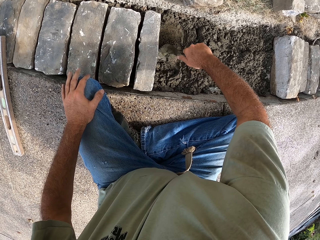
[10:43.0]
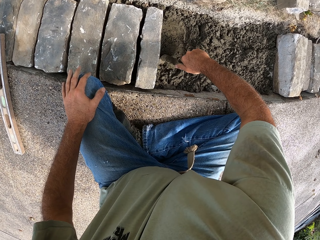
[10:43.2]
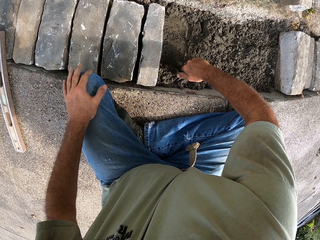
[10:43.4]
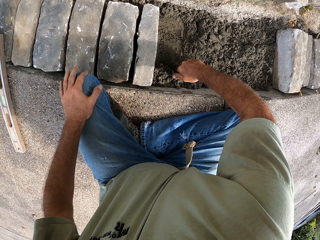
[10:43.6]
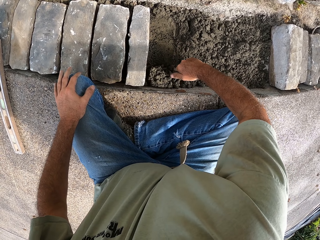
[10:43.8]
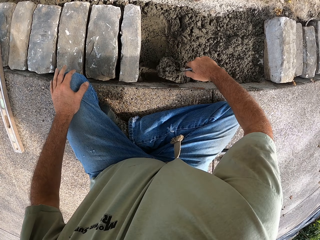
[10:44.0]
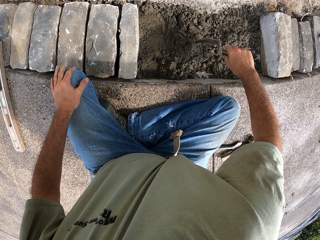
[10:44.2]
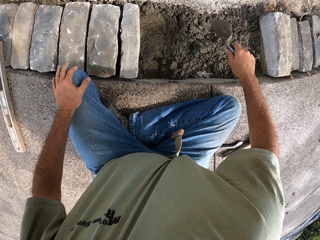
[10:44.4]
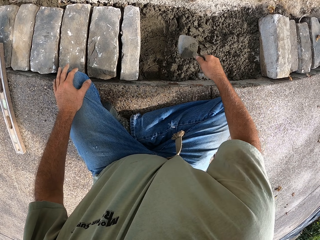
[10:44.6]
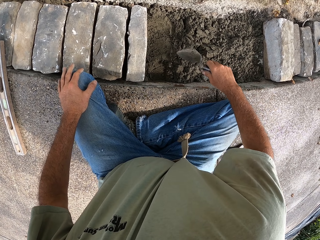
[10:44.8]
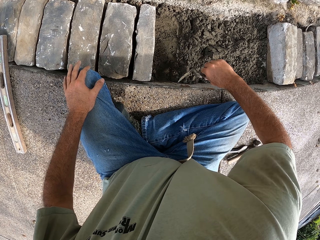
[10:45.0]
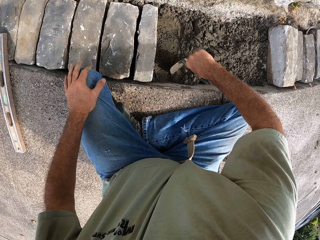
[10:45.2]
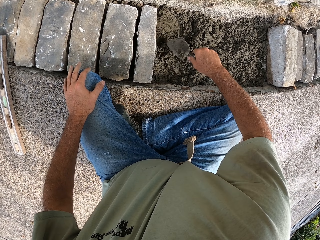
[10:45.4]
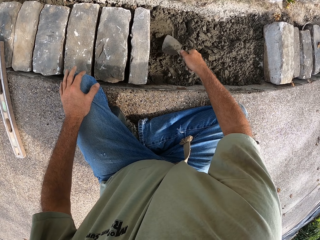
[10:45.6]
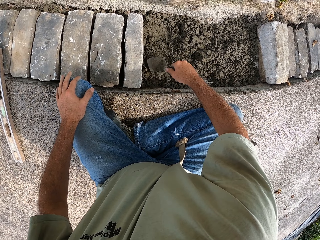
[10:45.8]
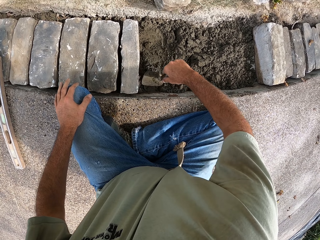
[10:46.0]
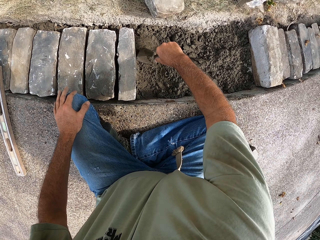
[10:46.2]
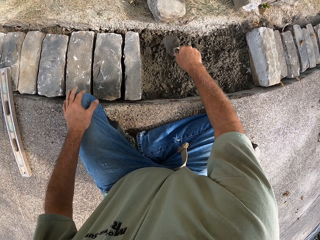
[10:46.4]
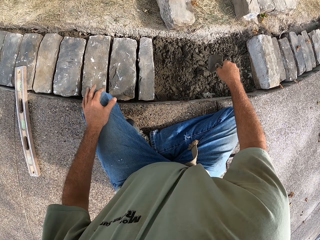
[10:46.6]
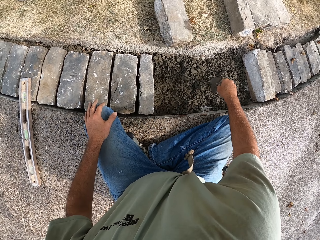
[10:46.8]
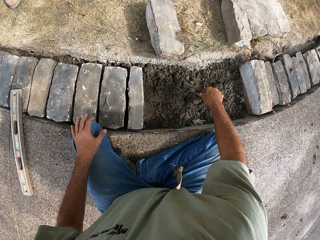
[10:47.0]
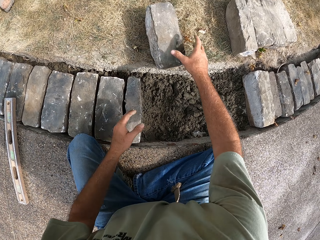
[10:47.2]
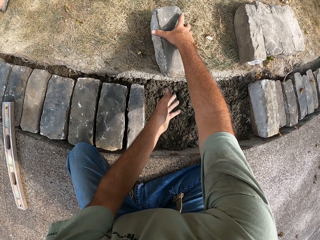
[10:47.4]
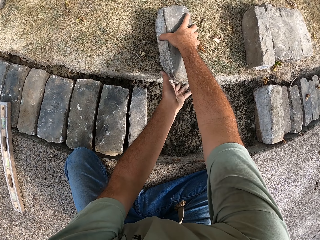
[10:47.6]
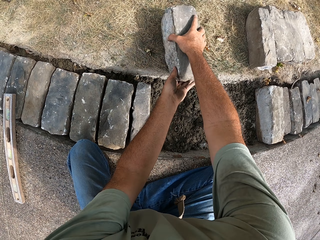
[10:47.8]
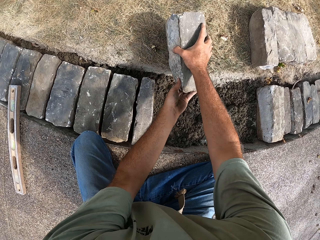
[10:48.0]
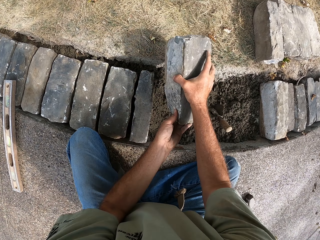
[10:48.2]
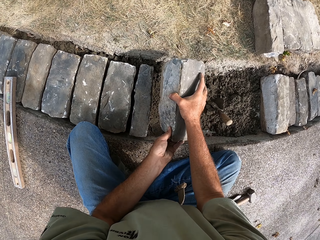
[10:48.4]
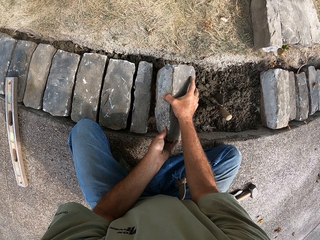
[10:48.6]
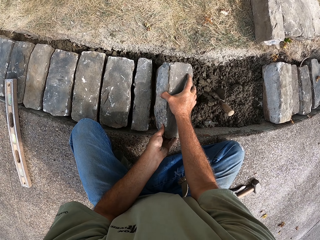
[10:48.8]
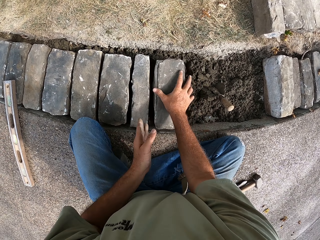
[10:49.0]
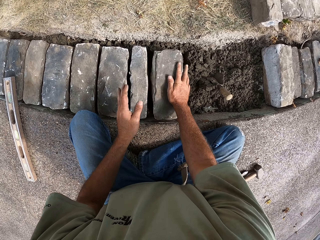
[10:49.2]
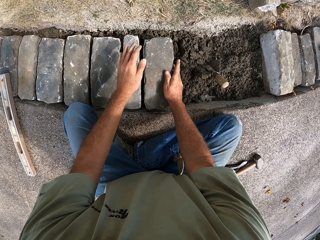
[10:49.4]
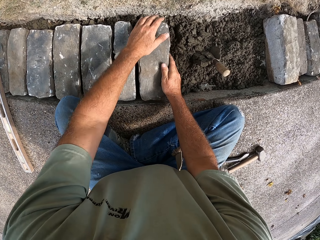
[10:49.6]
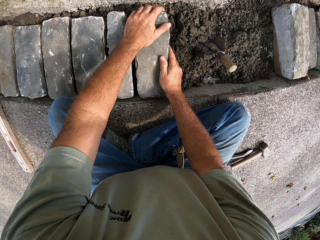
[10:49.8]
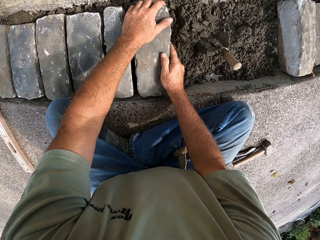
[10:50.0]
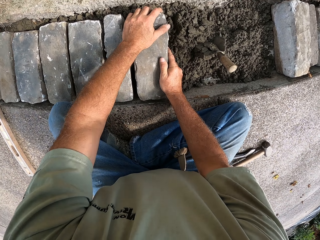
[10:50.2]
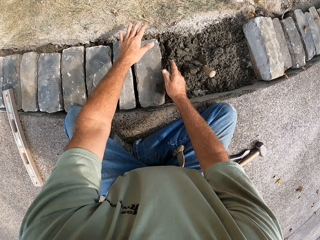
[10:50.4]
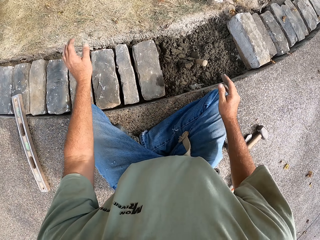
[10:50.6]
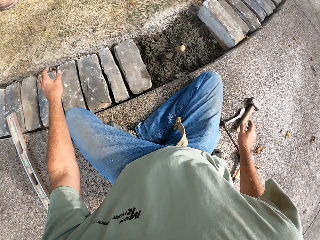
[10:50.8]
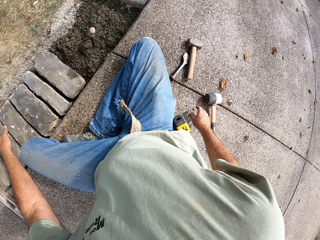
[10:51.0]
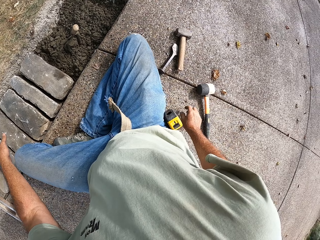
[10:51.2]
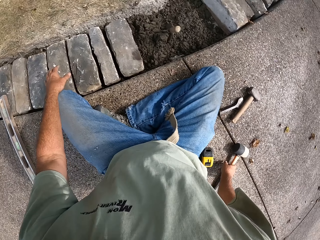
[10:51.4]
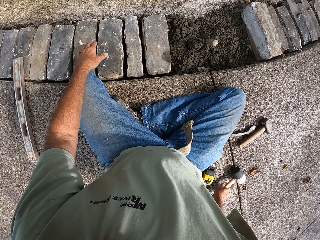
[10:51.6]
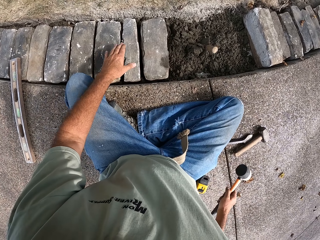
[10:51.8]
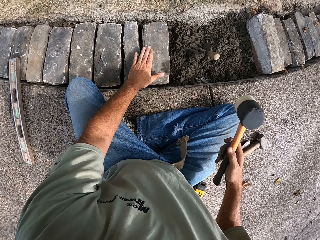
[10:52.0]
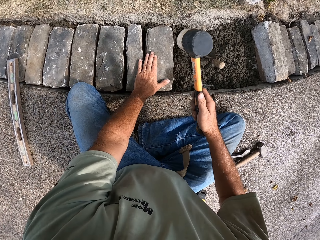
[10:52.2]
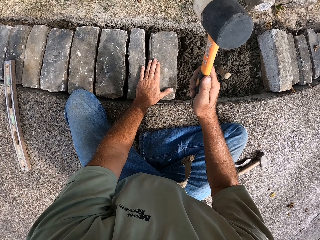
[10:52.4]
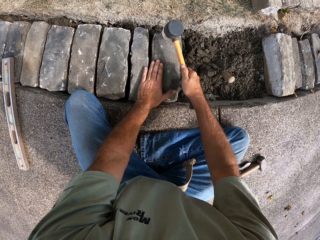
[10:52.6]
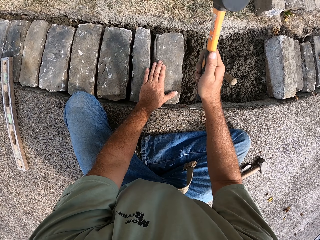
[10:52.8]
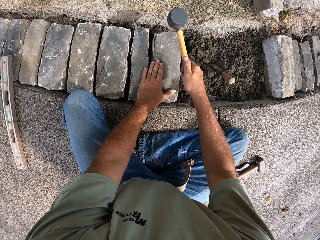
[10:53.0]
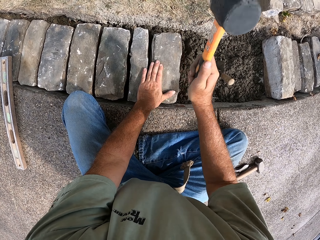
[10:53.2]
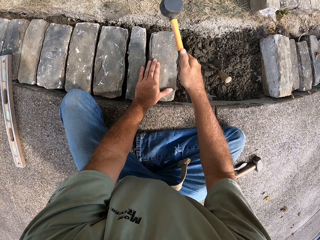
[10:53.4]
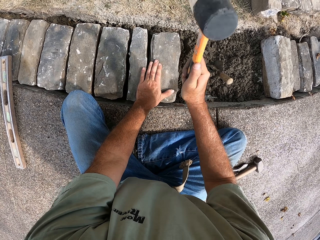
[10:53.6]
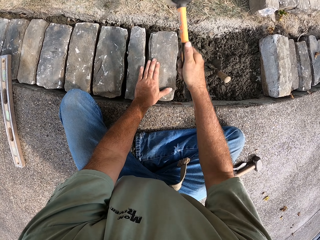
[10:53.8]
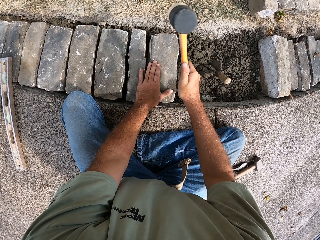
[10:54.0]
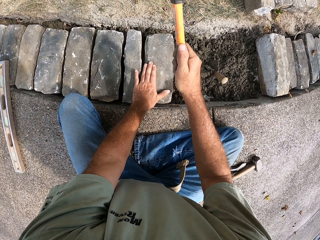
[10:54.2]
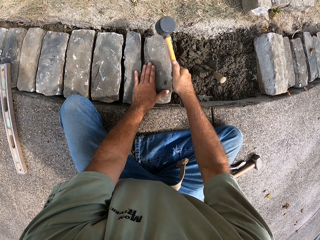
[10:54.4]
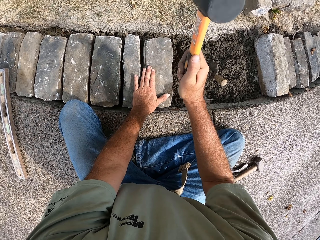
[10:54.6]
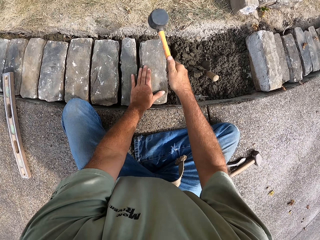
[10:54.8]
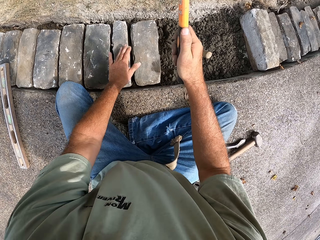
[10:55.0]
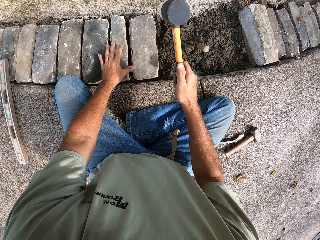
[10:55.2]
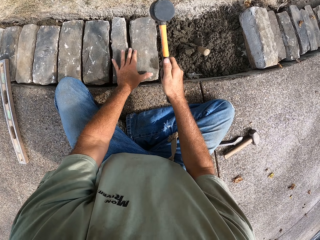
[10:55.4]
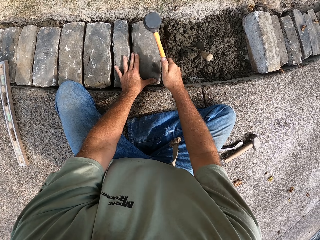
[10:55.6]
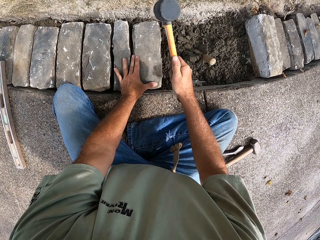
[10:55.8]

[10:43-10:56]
The camera wearer puts the trowel on the concrete. He picks up the brick or block. He puts the block on the concrete with both his hands. He picks up a hammer with his right hand. He beats the blocks with the hammer.

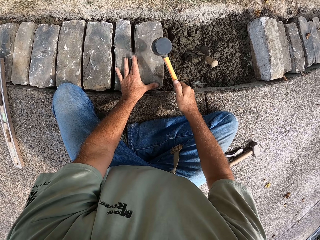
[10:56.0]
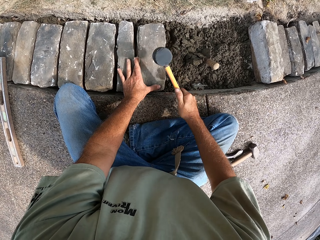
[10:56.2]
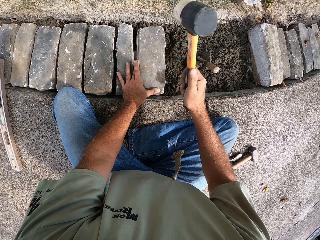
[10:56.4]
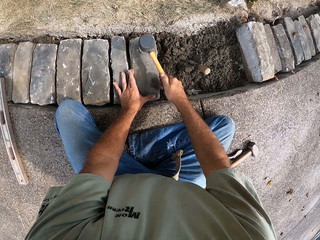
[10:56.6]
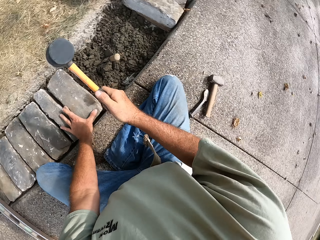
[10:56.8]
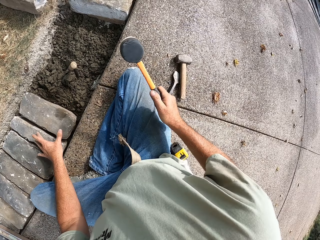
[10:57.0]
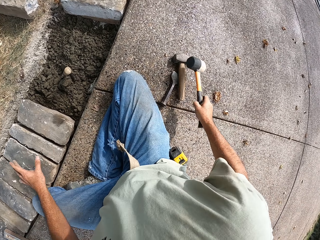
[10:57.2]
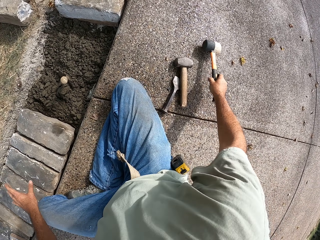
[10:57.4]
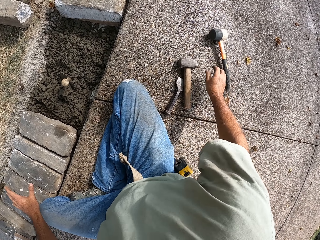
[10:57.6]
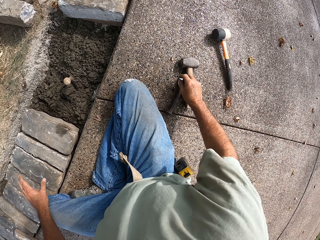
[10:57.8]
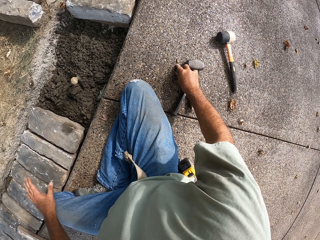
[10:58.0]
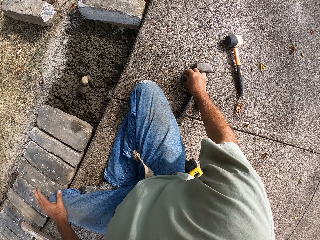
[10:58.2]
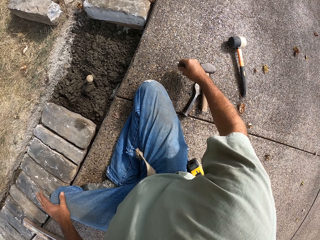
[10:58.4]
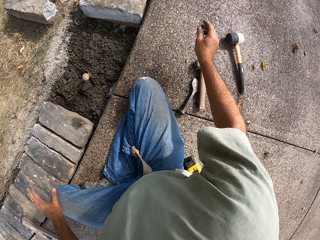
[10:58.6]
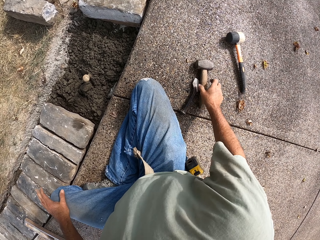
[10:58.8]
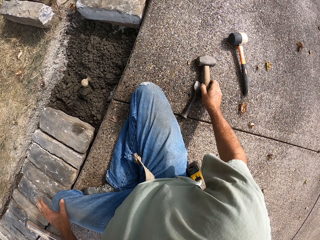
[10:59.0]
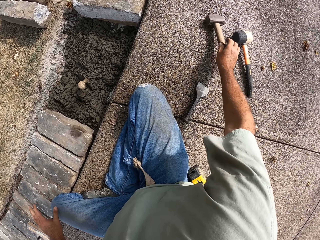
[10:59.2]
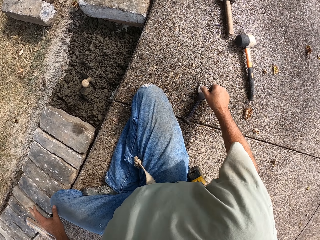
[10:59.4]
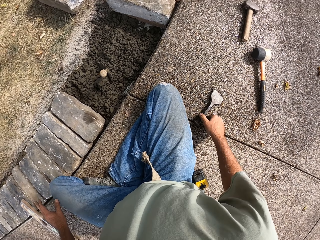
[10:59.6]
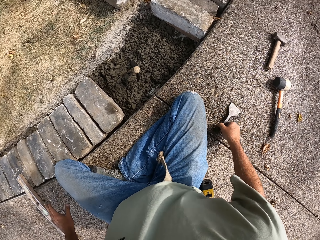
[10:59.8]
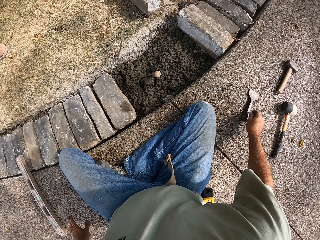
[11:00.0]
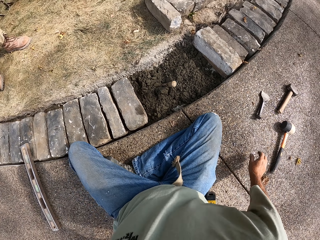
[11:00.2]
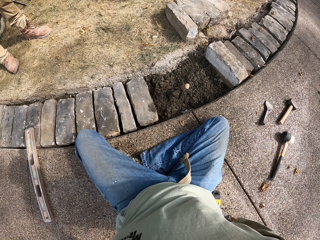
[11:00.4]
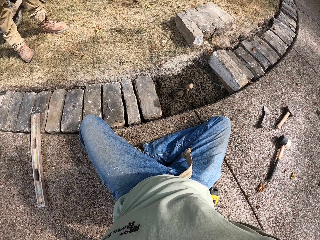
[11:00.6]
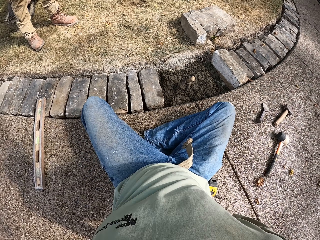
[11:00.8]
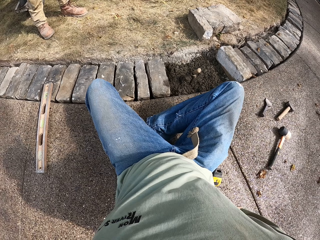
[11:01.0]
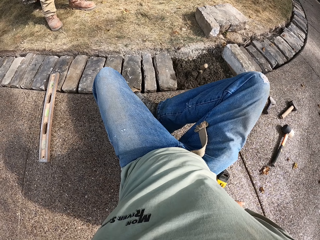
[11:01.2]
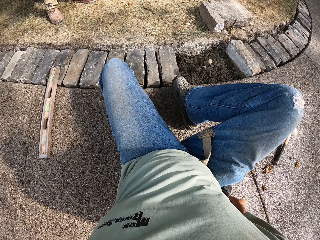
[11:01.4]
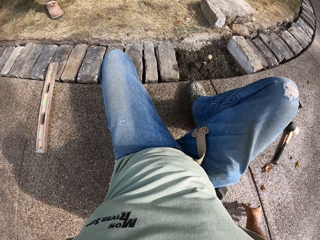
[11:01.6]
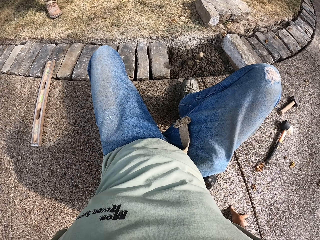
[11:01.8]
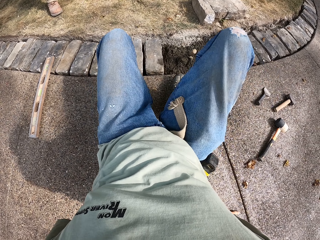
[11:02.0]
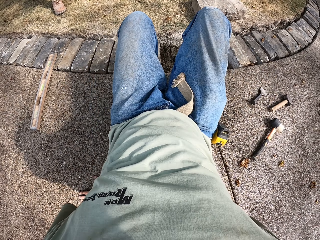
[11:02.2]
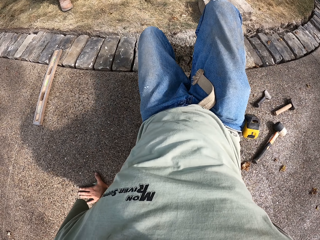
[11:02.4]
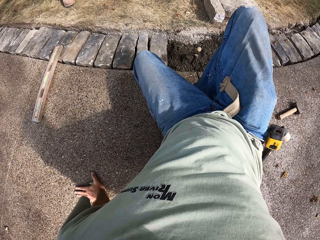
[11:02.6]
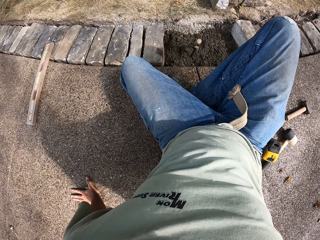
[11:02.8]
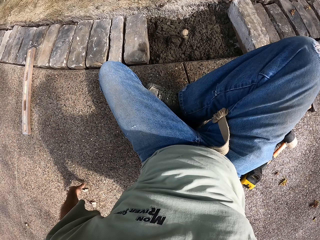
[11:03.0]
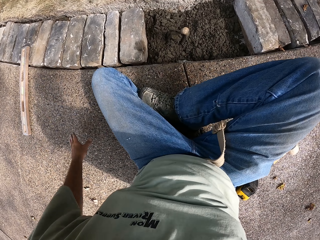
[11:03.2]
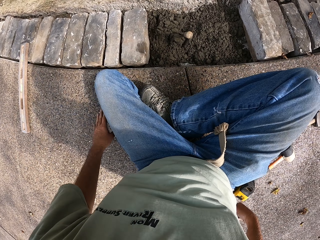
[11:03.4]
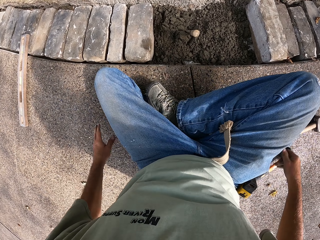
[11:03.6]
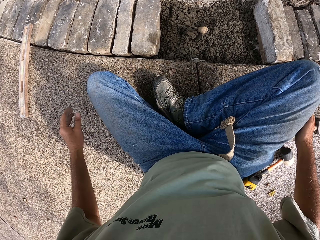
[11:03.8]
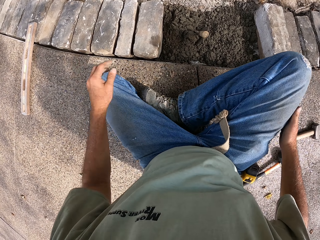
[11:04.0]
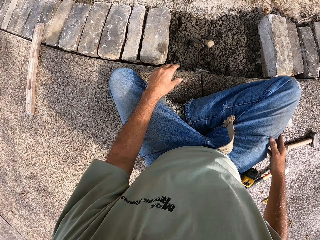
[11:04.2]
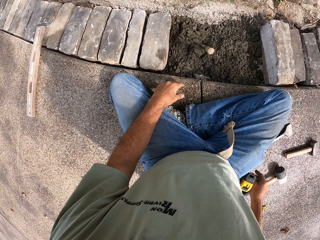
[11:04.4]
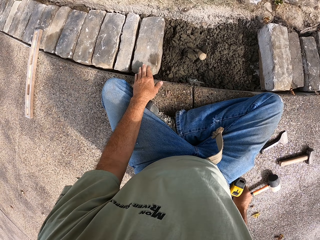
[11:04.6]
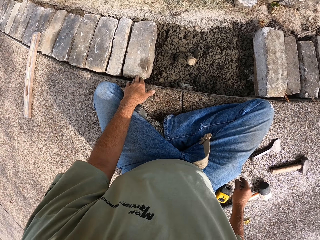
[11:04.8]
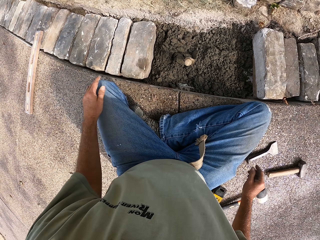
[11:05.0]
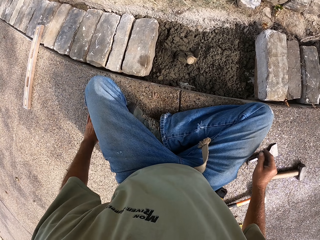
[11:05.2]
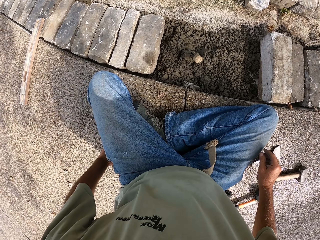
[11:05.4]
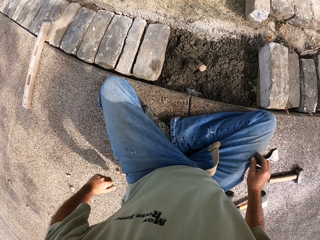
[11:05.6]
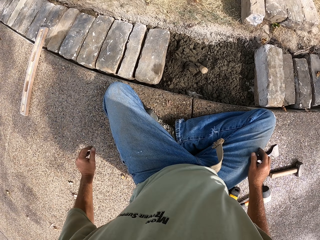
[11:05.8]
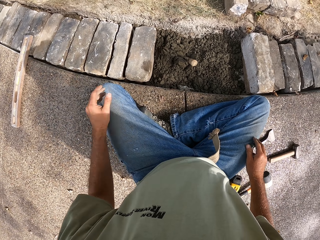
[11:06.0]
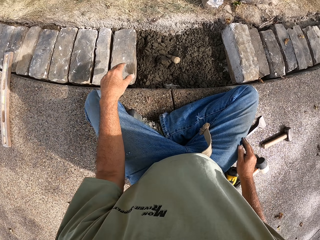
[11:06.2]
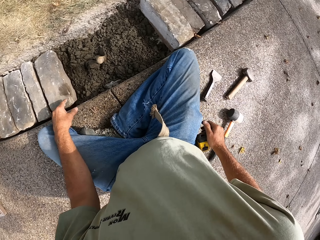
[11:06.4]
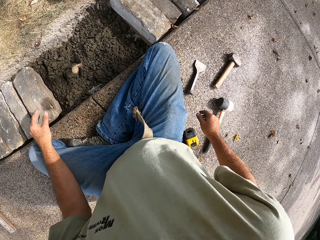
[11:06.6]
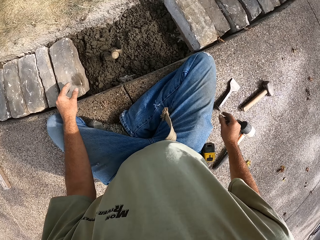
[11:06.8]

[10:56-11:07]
The camera wearer puts the hammer on the ground with his right hand. He moves another hammer on the ground with his right hand. He moves a bolster chisel on the ground with his right hand. He moves on the ground.
